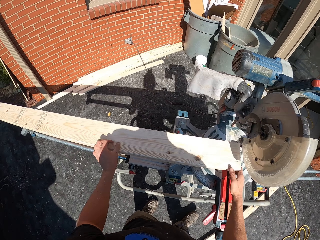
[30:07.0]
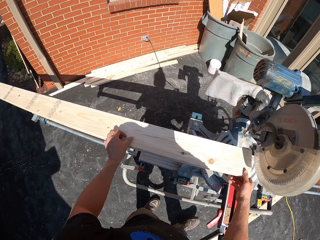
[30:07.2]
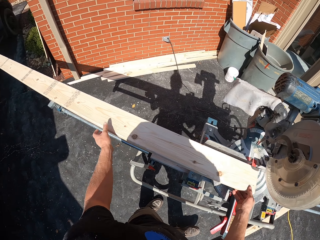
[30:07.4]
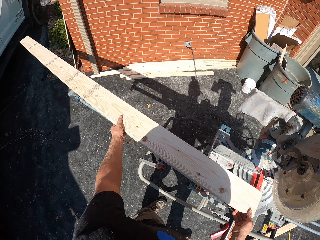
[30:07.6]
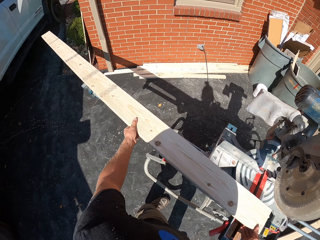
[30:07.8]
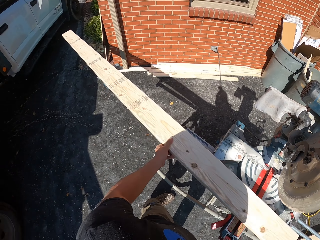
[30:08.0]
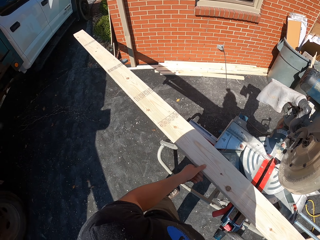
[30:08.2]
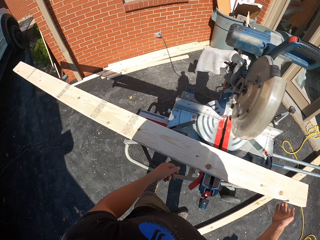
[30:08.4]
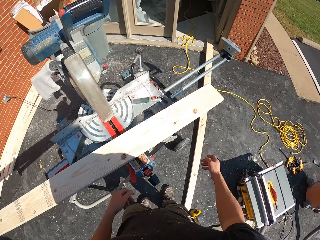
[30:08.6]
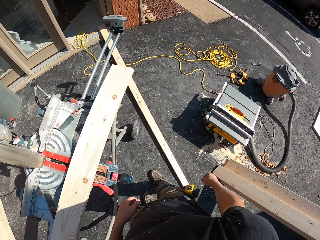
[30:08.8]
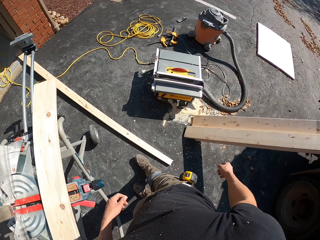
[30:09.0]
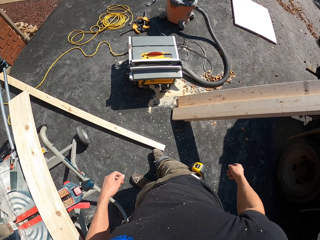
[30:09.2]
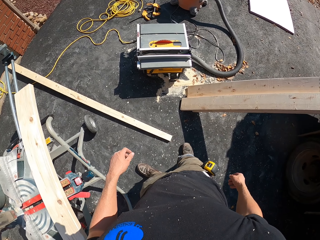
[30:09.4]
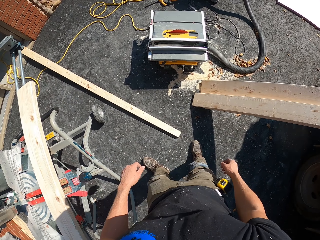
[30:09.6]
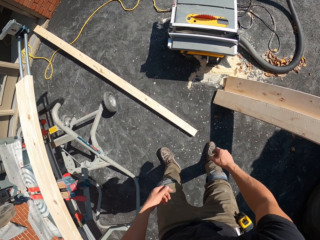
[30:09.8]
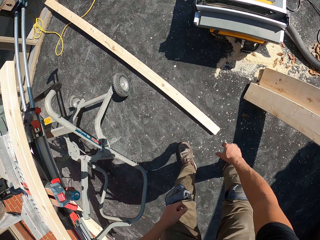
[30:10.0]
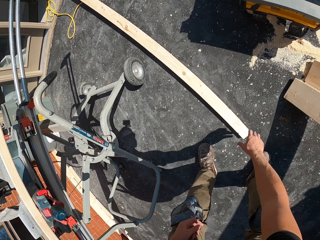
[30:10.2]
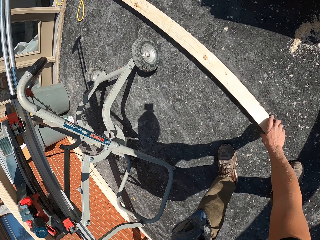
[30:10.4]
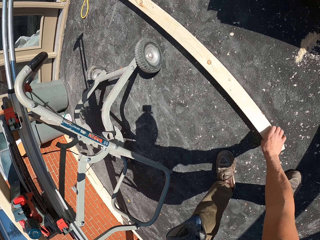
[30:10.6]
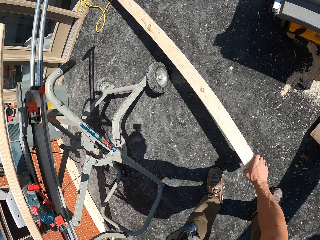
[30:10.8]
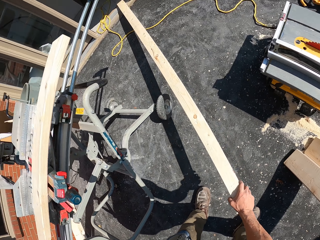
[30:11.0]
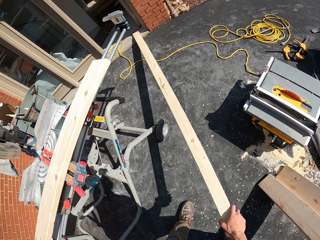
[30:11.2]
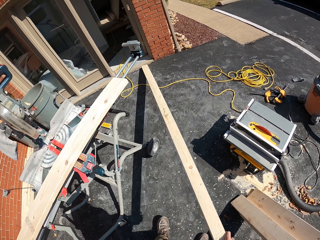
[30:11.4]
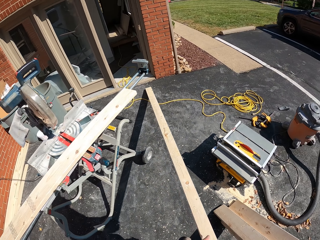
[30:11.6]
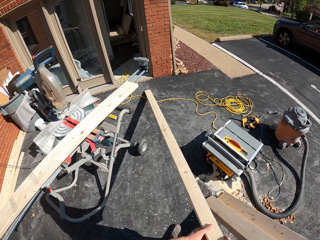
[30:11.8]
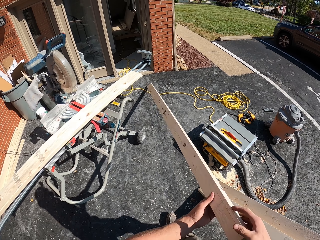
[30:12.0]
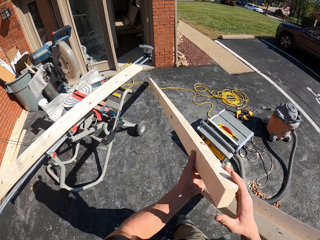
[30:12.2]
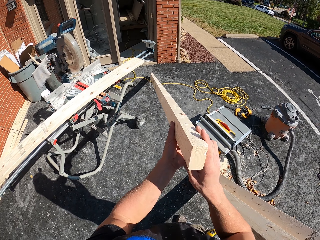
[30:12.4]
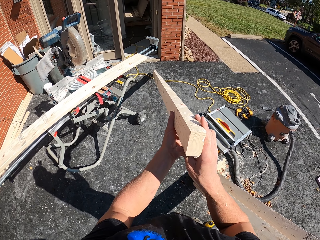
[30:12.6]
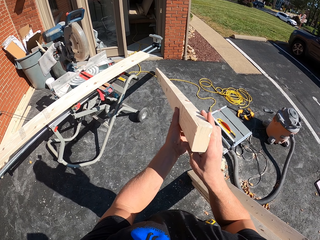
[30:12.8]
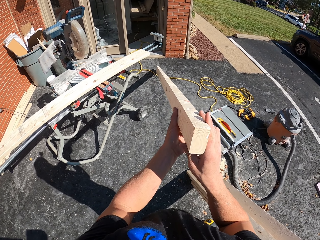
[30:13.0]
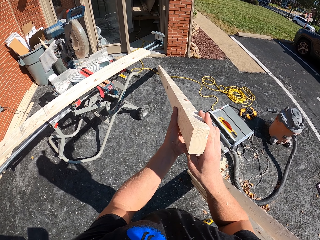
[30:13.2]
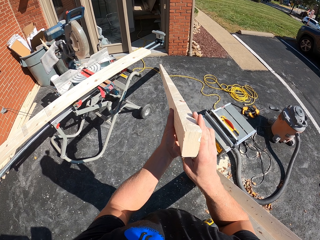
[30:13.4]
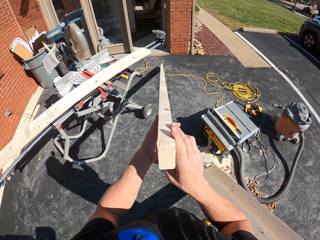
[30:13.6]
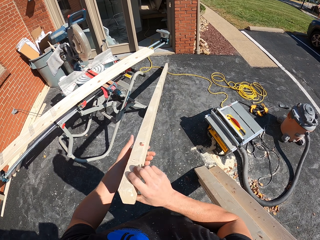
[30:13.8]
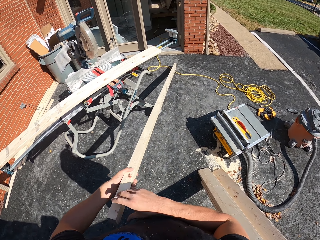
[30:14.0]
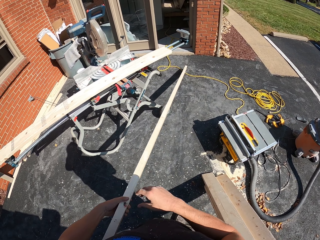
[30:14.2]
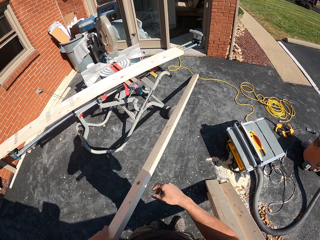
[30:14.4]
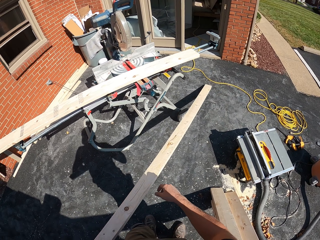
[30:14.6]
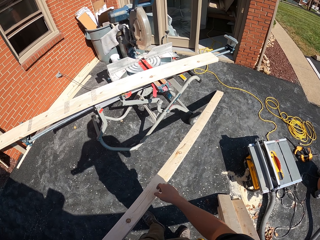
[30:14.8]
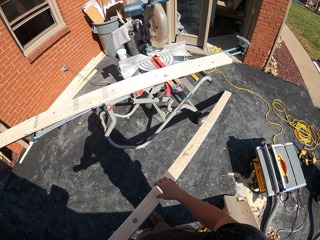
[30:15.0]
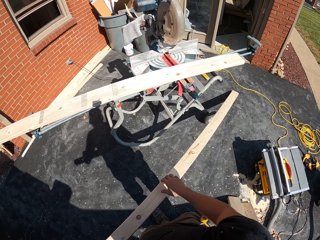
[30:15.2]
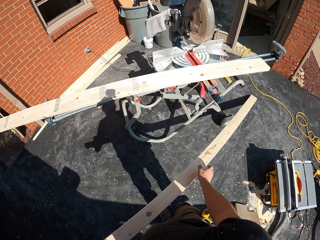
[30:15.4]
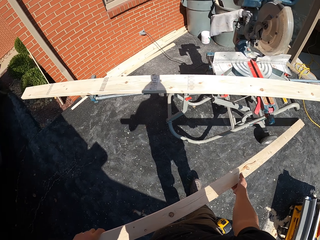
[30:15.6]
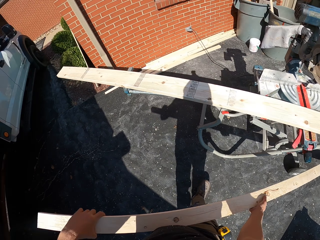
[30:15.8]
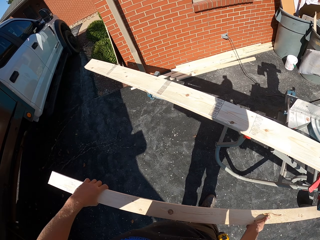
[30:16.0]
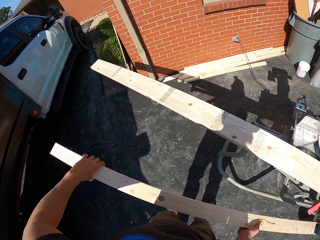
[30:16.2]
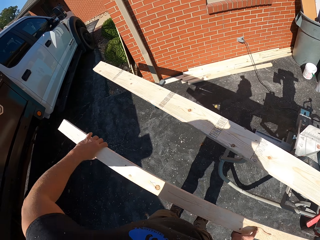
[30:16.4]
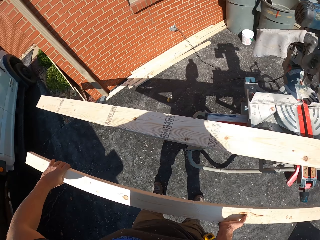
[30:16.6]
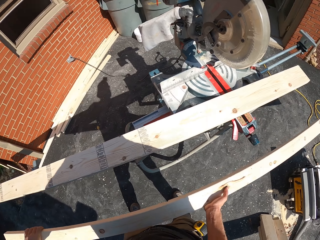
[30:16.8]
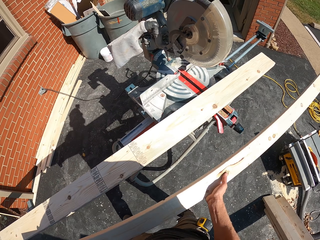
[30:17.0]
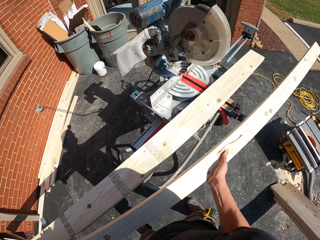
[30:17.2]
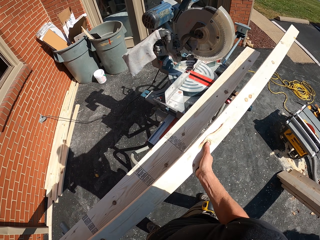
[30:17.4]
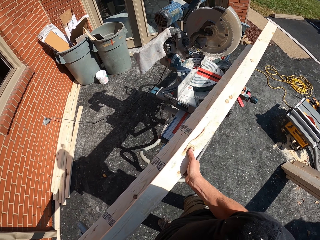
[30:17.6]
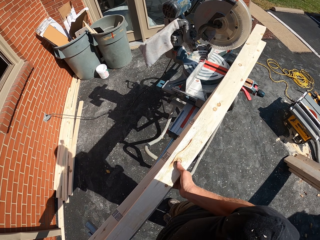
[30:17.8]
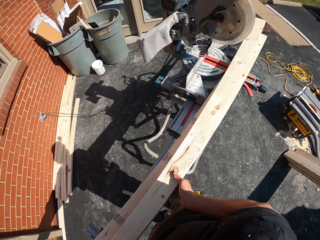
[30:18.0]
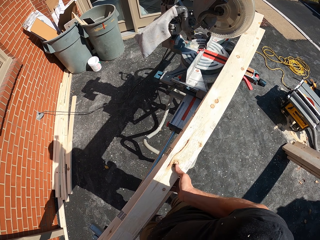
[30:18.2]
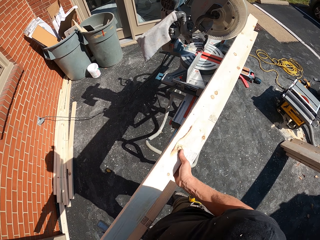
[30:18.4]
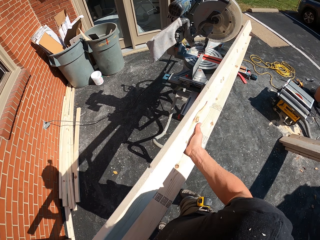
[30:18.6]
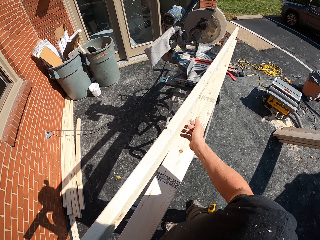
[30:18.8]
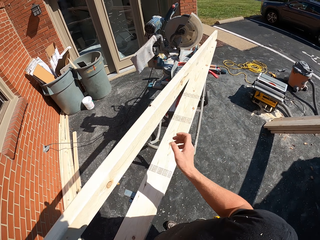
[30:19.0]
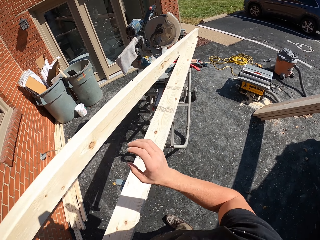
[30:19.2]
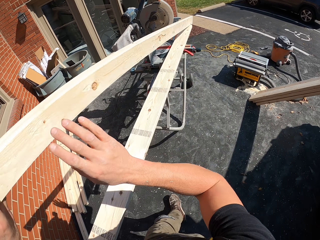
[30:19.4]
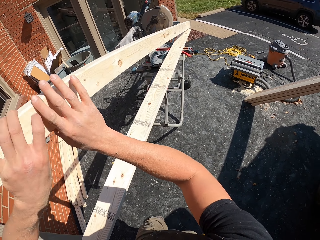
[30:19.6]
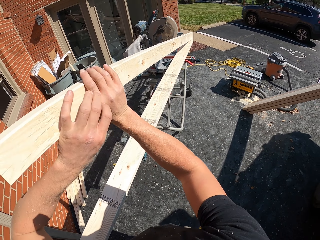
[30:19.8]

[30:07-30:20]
The camera wearer moves a hand. They hold wood. They push the wood. They look around. They move a leg. They bend. They pick up the timber from the ground. They pull up the wood. They look at the wood. They put the timber on the woodcutting machine. They hold the wood. They look around. They hold the wood again. They place the wood down.

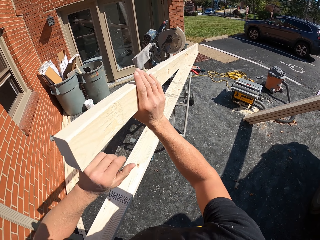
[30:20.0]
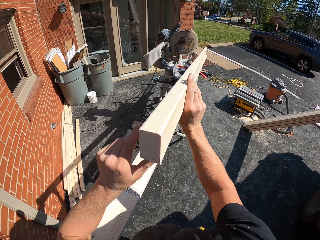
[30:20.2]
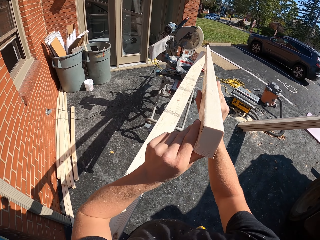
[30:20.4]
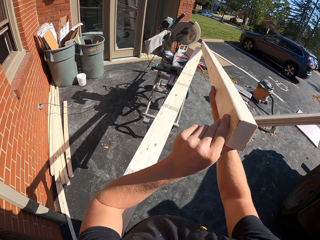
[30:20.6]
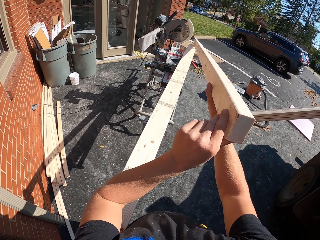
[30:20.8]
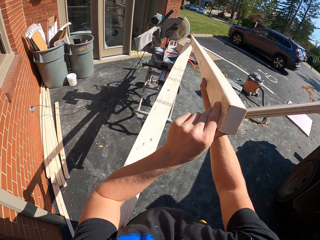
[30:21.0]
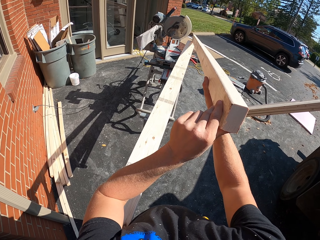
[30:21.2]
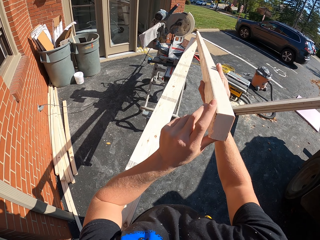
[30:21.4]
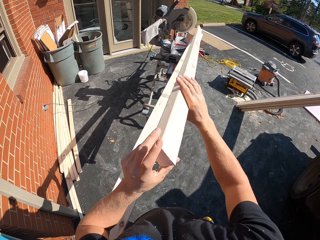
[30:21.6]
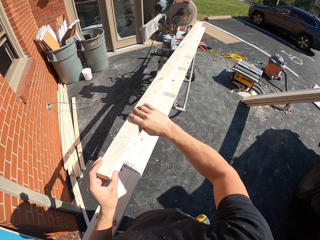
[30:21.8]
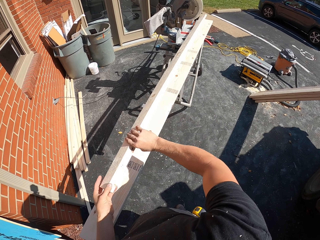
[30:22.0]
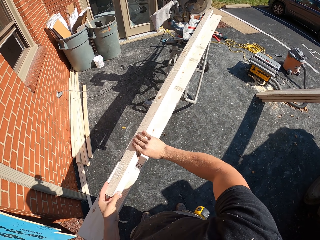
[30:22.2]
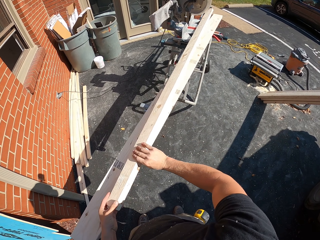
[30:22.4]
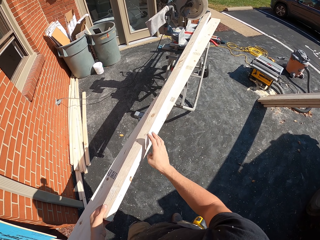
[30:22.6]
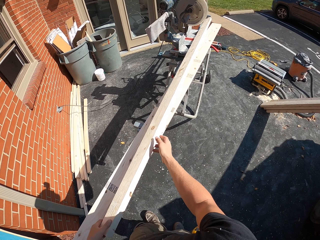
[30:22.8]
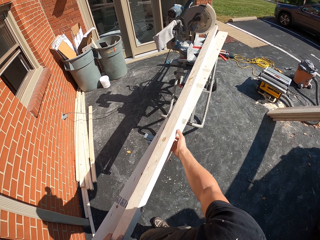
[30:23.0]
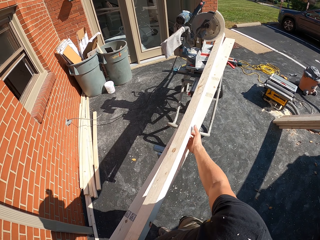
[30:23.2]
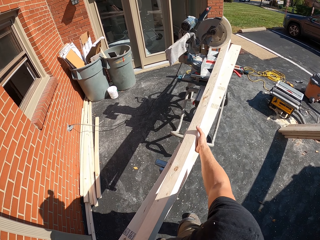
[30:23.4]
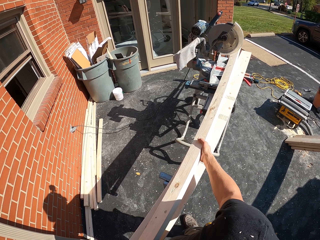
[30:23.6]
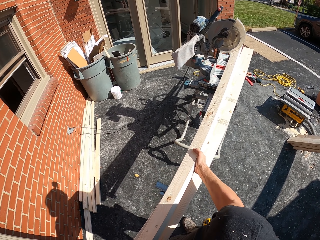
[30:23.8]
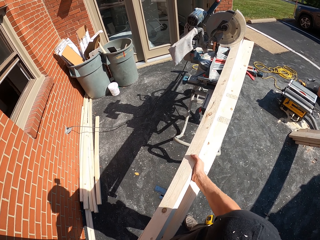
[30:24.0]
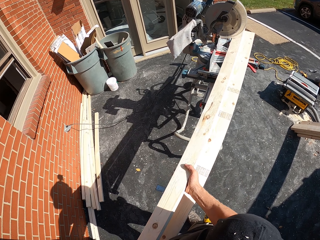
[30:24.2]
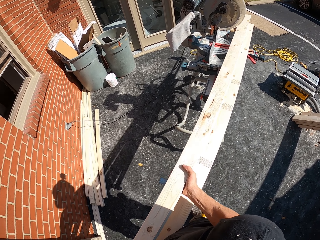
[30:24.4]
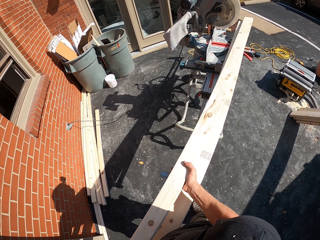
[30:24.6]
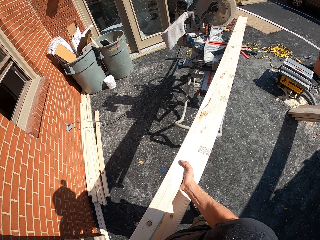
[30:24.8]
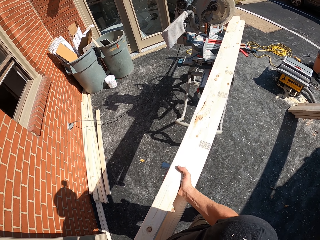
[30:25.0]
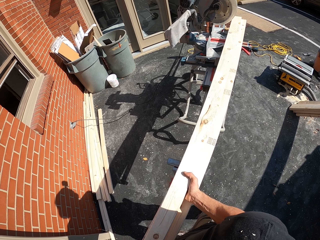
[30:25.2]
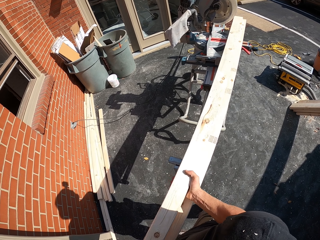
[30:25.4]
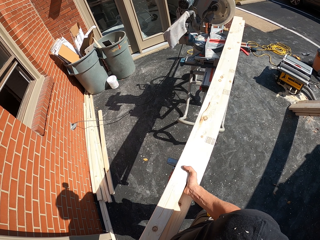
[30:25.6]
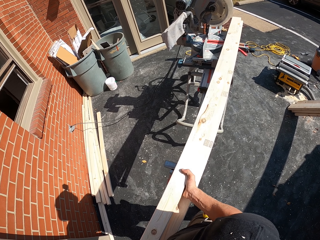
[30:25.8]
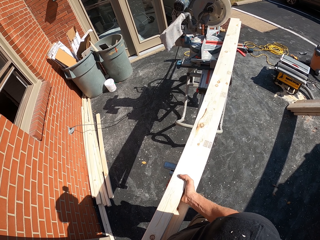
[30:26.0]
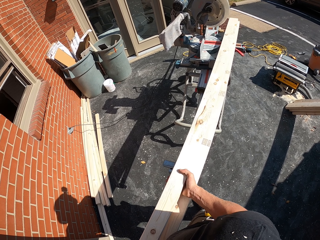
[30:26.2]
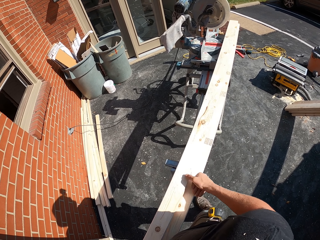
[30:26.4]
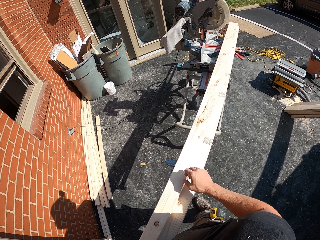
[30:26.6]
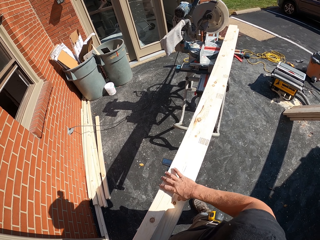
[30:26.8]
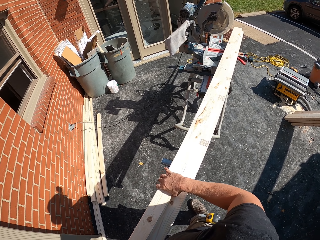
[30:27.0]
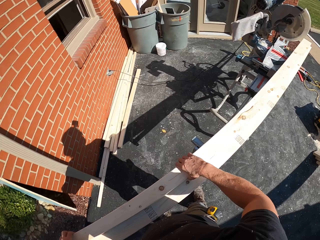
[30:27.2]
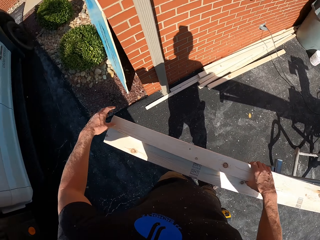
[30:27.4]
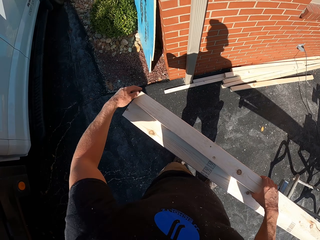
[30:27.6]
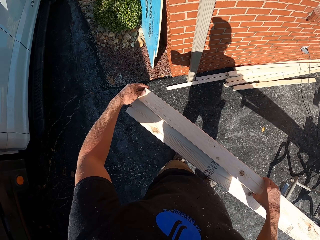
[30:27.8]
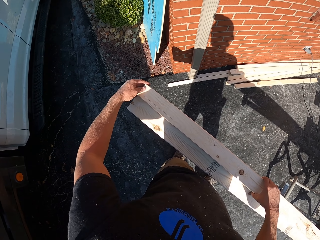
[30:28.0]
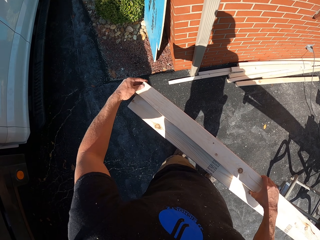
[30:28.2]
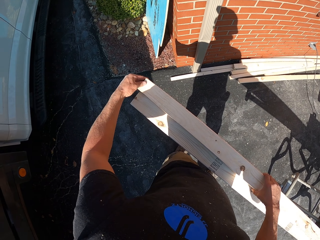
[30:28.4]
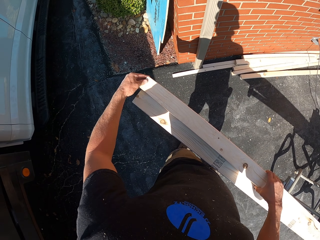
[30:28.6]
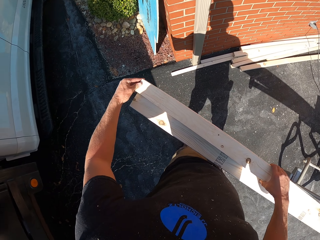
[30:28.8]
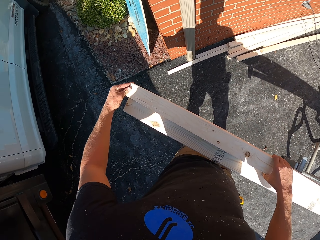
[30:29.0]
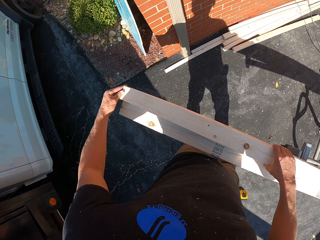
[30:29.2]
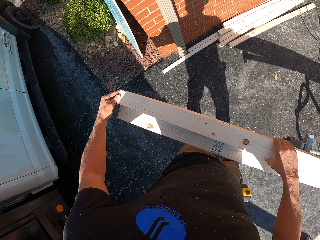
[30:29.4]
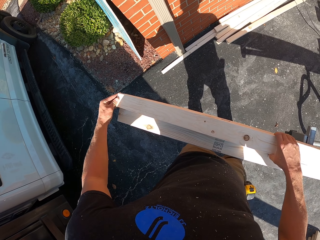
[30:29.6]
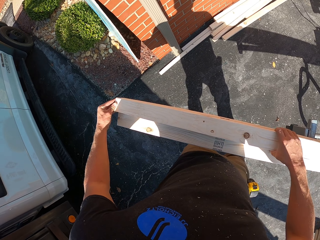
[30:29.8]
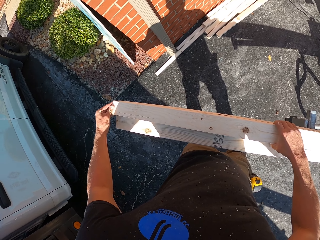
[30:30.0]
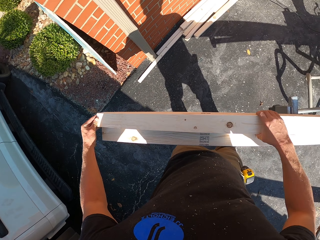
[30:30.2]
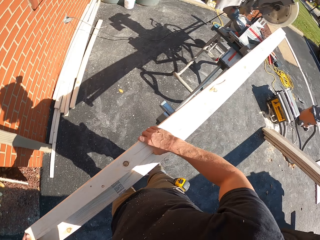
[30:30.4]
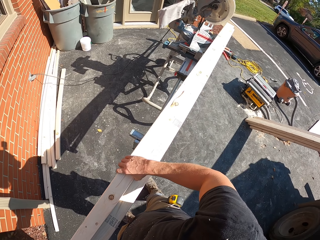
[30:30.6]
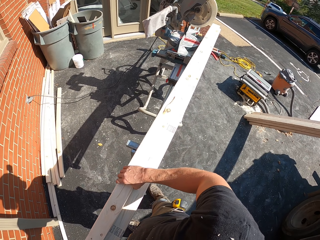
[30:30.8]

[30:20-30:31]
The camera wearer lifts wood up. They look at the wood. They hold the wood. They set the timber on the woodcutting machine. They remove a hand from the wood. They hold the wood. They look around. They hold the wood again.
